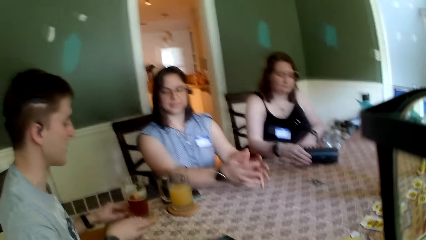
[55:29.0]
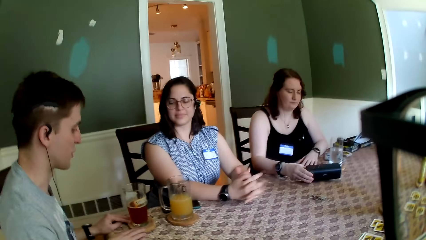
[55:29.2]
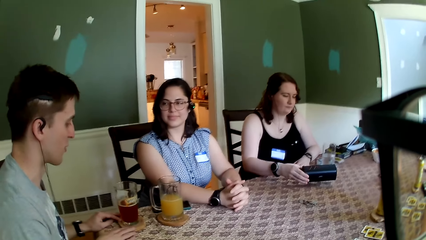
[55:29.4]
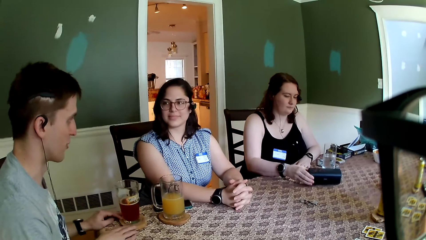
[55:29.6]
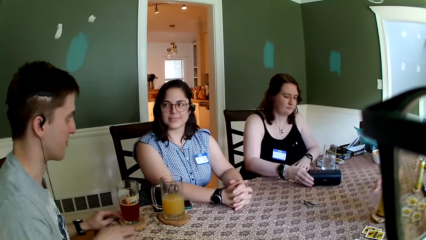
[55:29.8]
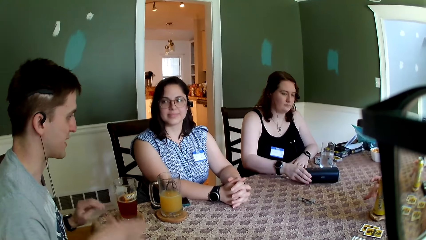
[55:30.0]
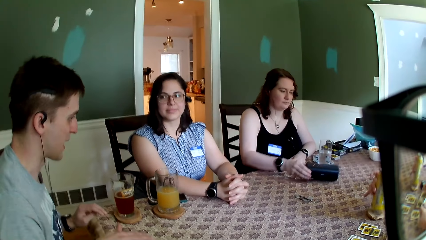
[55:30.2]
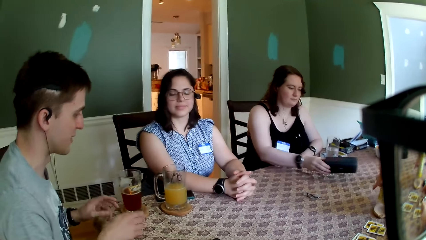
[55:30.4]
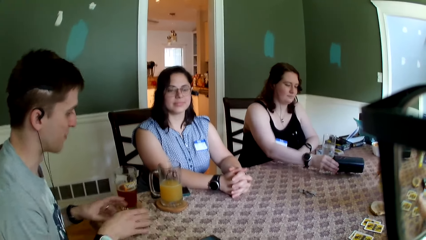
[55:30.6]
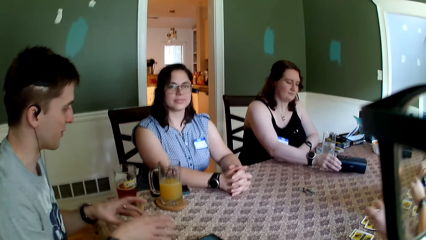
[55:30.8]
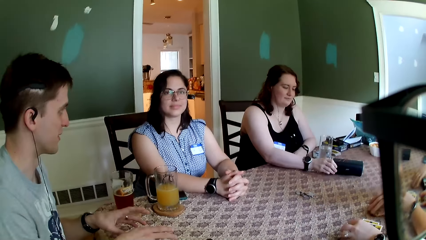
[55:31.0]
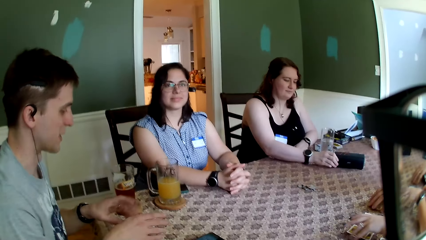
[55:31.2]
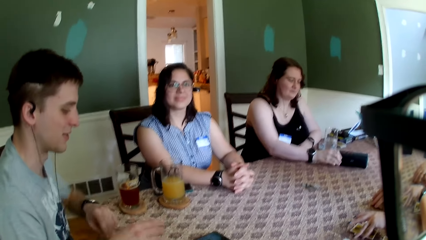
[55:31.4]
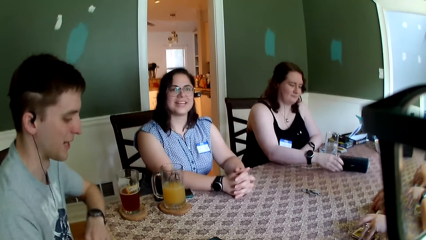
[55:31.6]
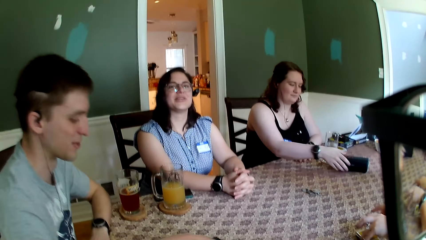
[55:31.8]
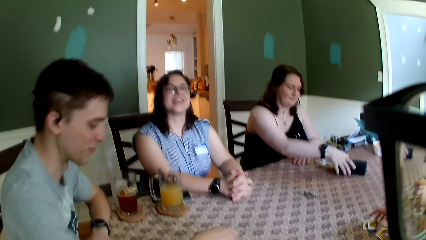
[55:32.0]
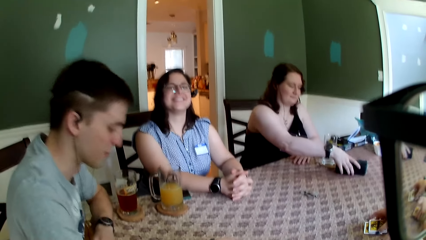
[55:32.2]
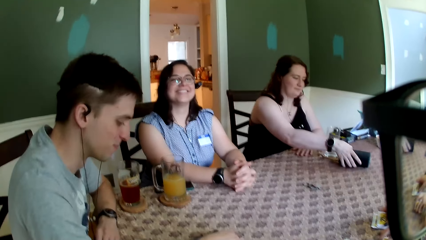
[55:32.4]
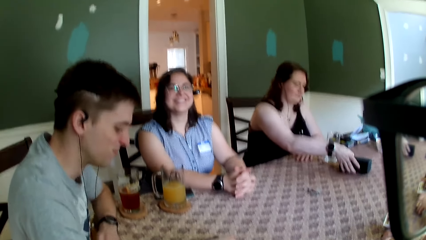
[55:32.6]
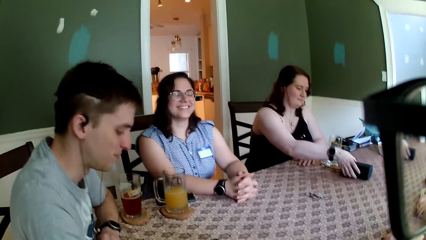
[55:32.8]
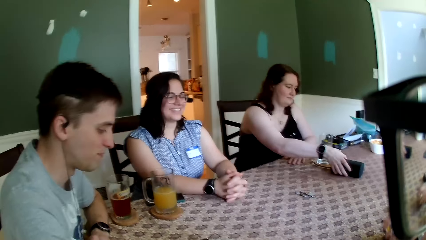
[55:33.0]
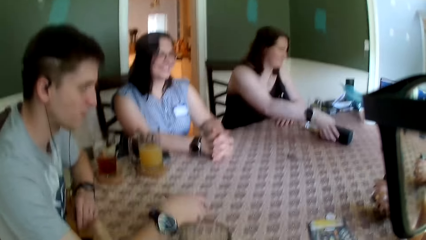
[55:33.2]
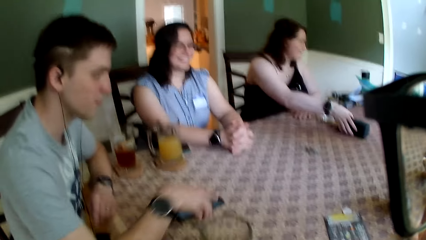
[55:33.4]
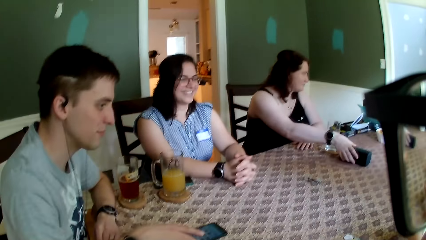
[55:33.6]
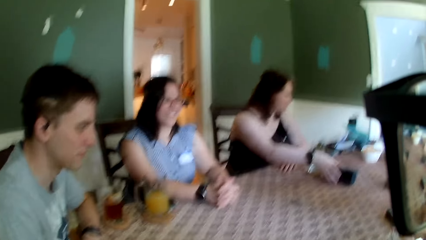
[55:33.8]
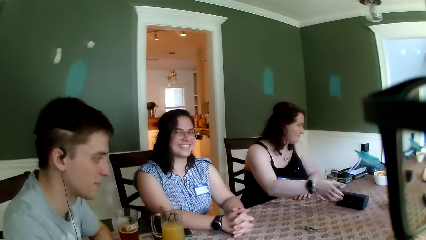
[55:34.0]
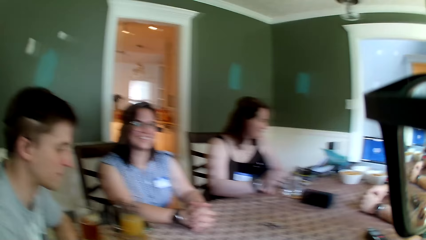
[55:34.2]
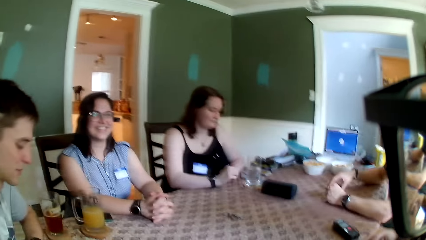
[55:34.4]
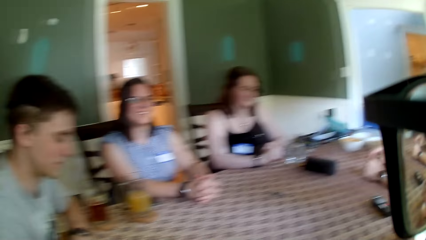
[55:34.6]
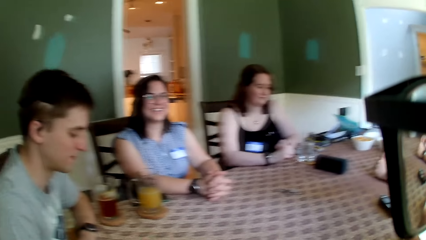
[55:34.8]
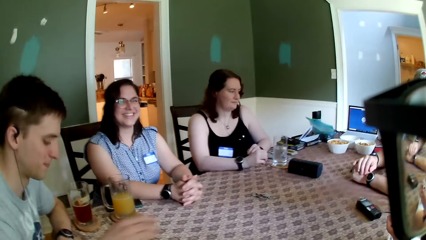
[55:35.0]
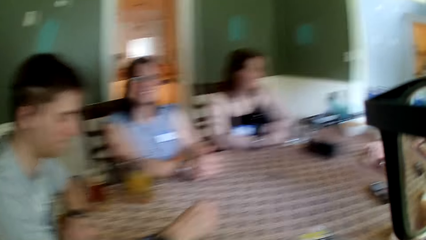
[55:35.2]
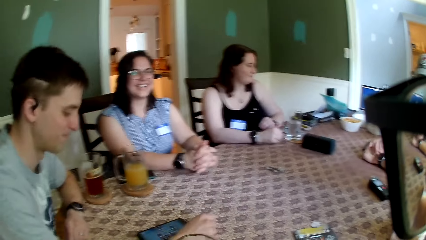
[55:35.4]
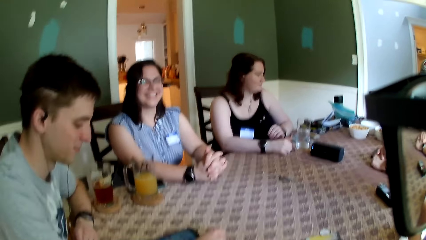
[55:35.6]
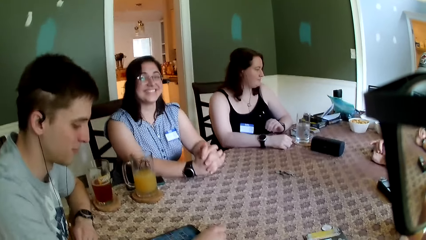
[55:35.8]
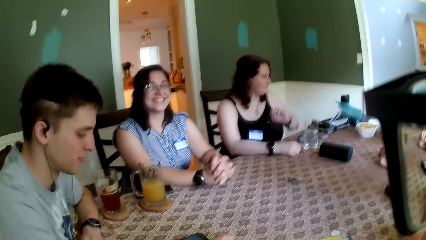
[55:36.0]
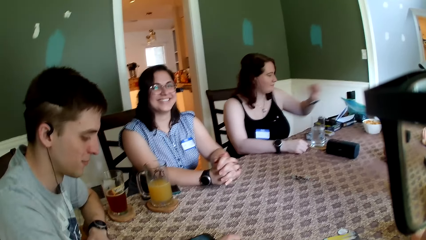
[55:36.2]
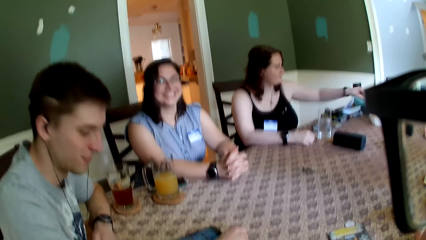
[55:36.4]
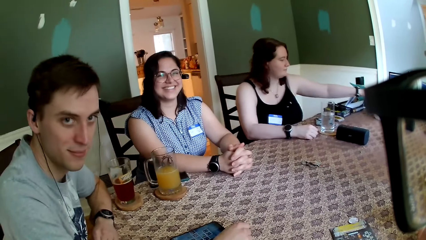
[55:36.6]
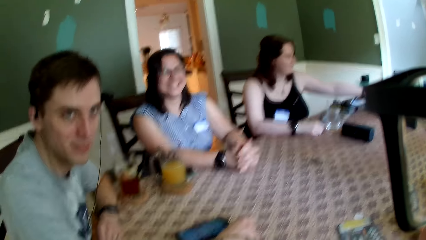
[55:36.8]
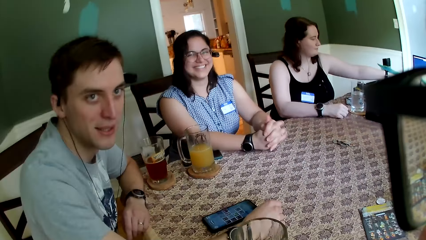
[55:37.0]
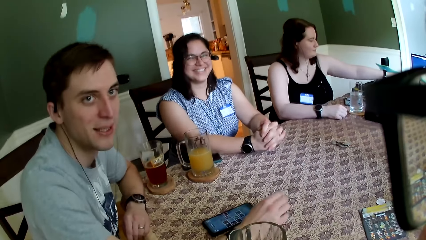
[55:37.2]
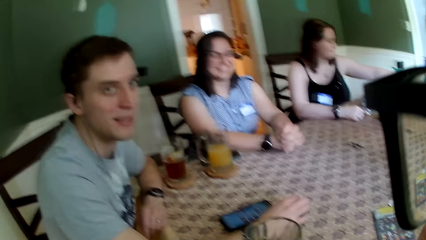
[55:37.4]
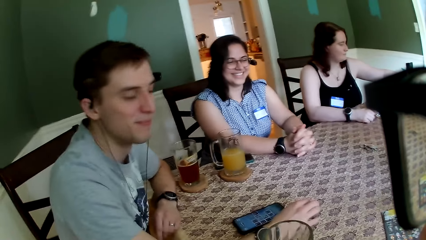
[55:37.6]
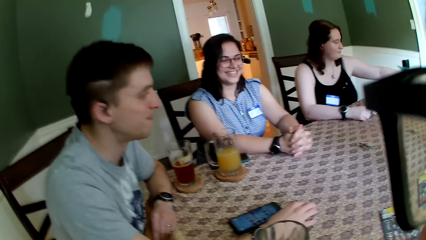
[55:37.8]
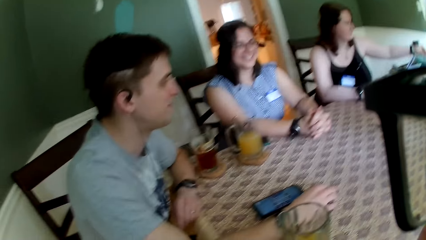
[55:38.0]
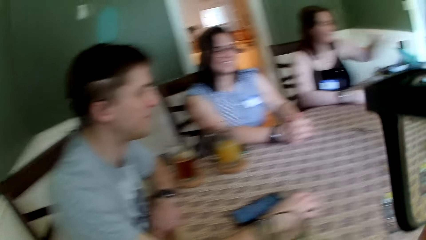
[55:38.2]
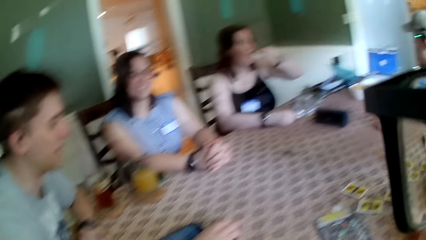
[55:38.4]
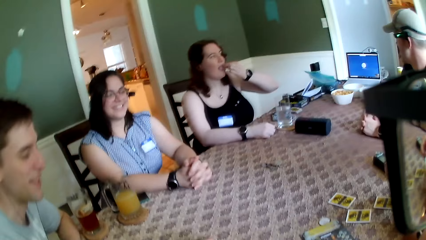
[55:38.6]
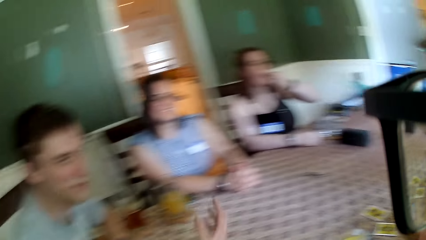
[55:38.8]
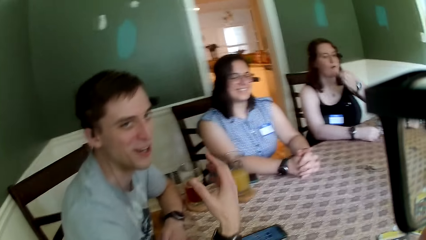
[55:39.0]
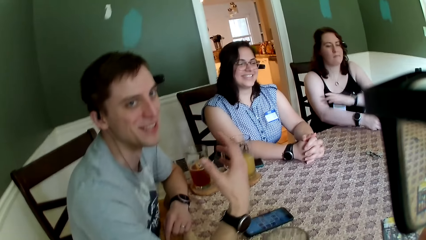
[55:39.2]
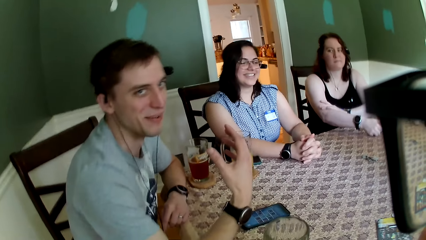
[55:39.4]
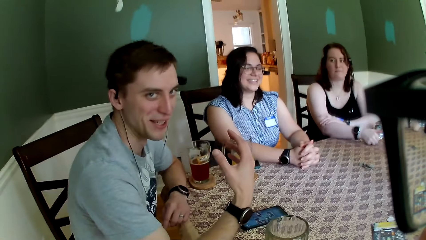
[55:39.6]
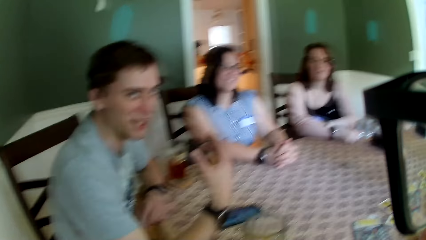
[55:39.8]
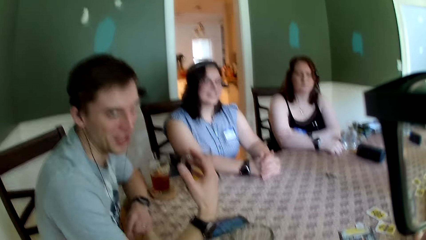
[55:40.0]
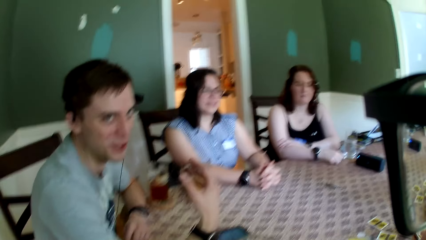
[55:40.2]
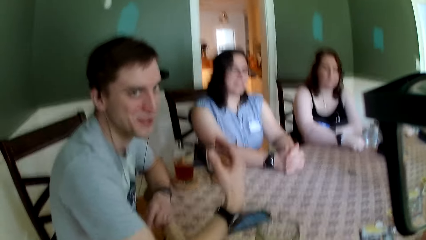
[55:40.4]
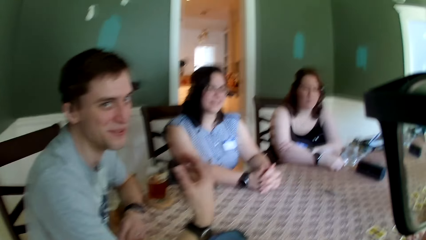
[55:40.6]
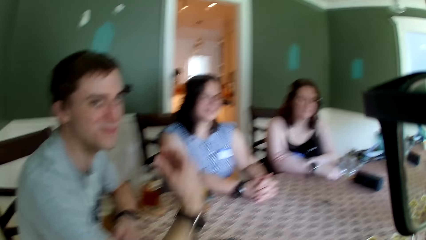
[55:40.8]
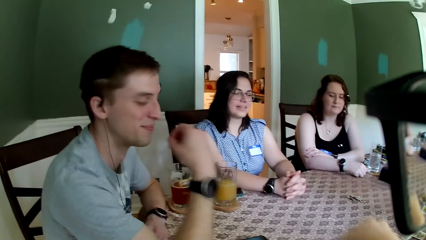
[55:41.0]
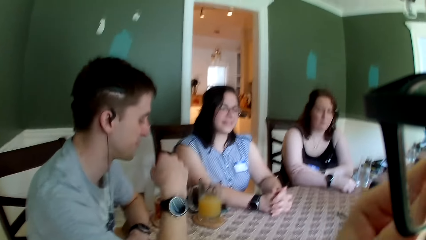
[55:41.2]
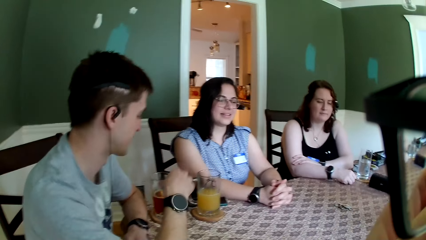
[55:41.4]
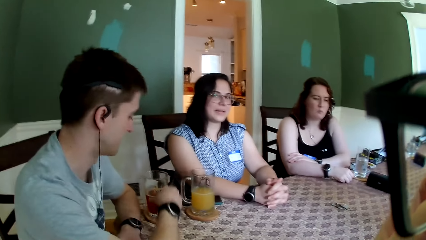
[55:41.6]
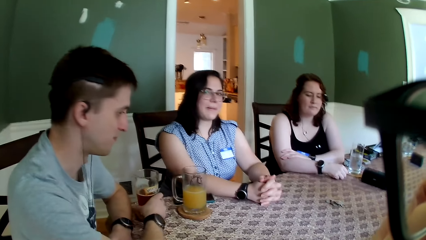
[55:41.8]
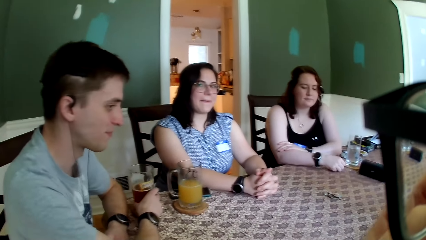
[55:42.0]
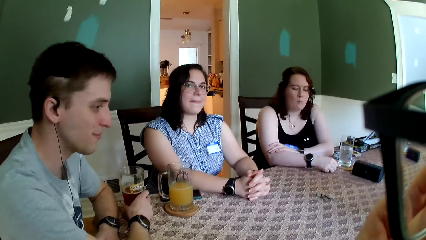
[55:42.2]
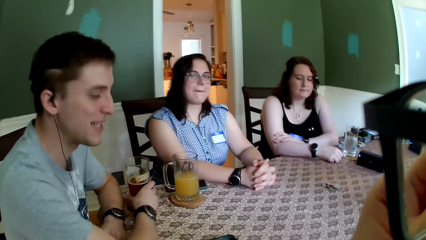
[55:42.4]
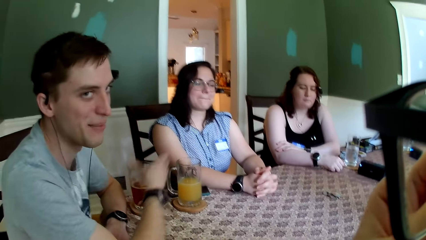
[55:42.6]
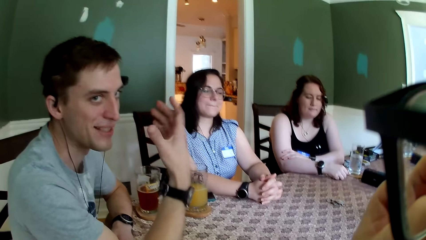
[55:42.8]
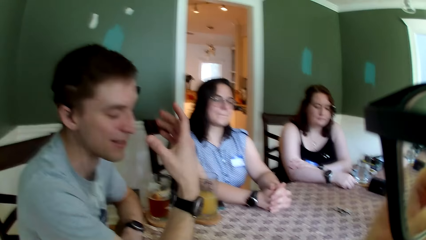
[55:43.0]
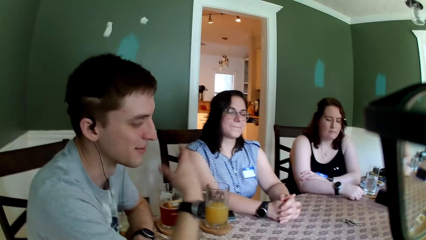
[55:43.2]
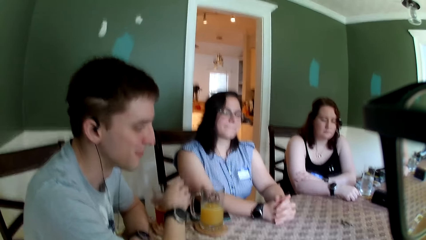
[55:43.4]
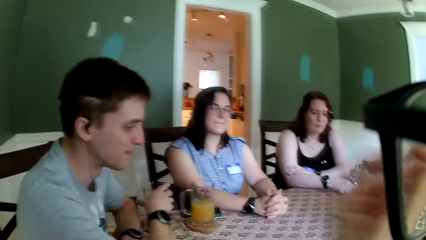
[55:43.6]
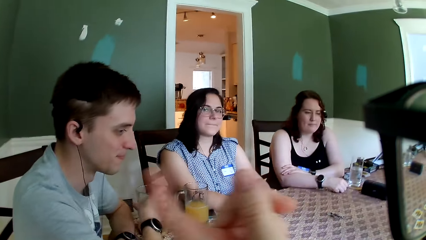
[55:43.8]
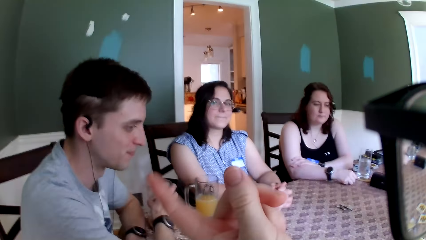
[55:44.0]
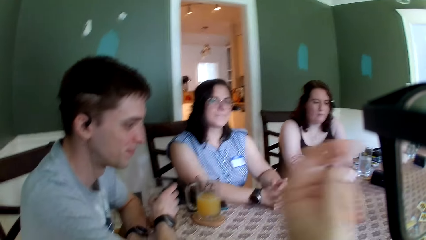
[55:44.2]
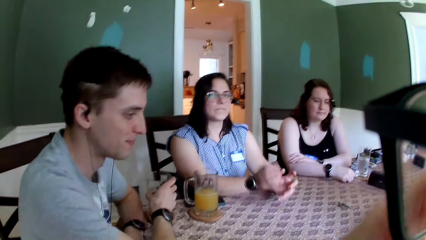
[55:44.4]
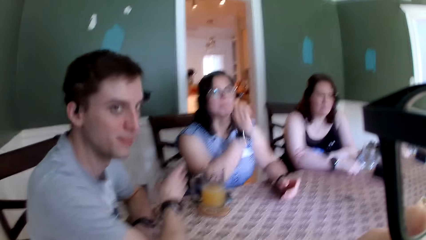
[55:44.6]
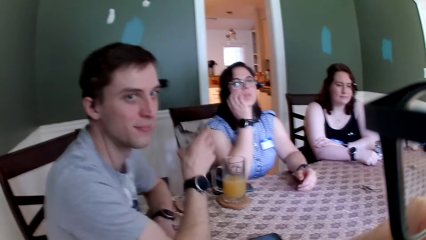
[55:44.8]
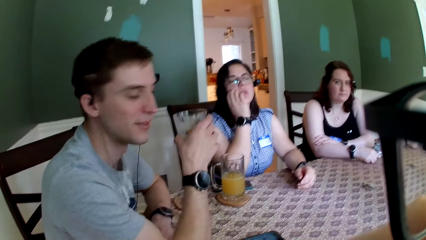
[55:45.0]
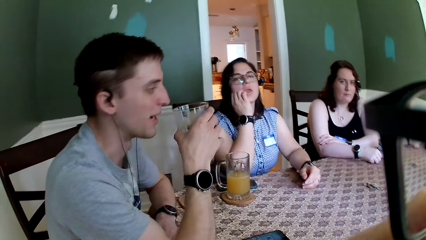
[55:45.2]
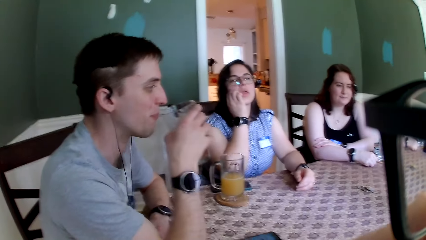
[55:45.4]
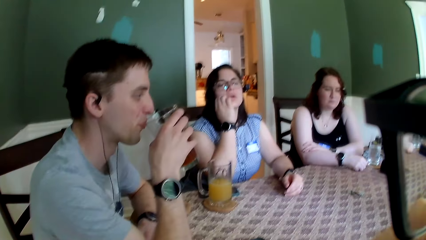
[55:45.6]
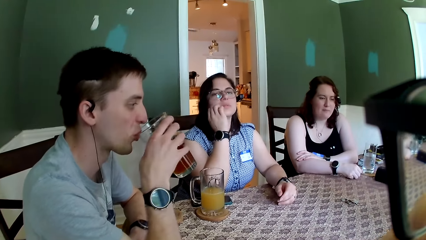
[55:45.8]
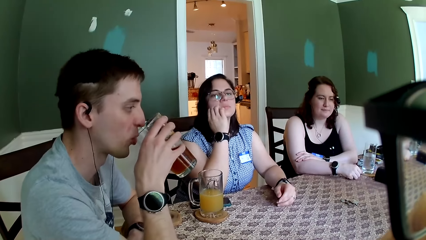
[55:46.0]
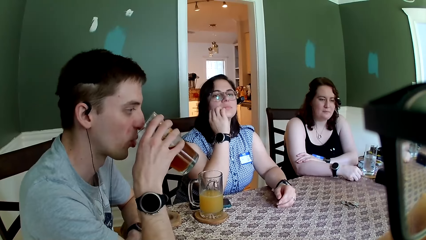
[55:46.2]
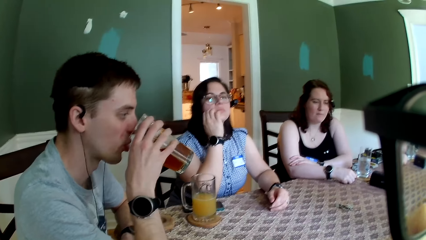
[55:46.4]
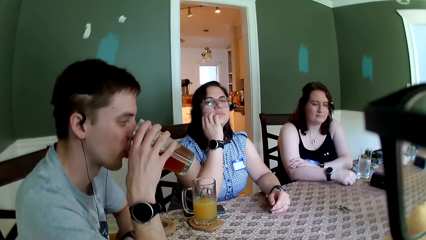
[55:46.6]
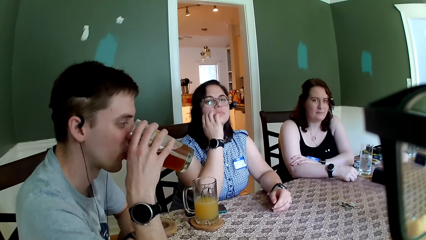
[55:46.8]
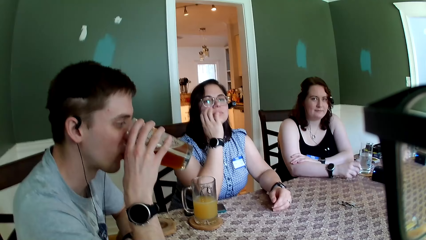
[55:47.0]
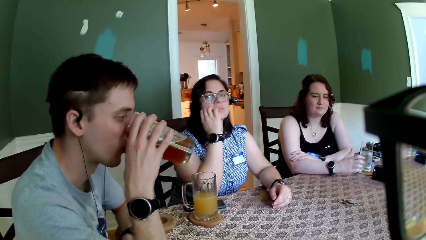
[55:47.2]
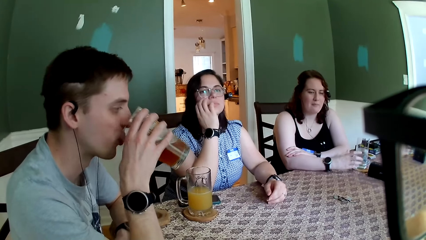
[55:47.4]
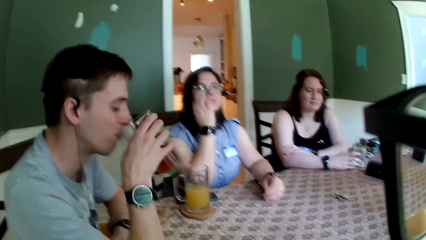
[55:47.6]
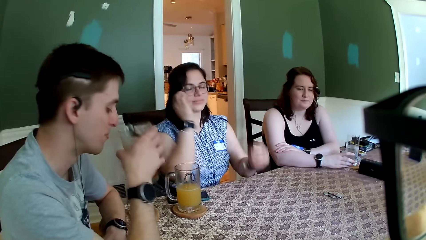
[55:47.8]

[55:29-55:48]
The camera wearer speaks to the group of people at the table. A man picks up the can drink from the coaster with his right hand. A lady holds something. A woman drops the speaker with her right hand and packs the role cards on the table together with her hands. Another woman interacts with the camera wearer. The first woman picks up some chips from a snack bowl with her left hand. Another man talks with the group. The first woman eats the chips in her left hand. The other man interacts with the camera wearer. The camera wearer looks around. The other man touches the glass of juice on the table with his right hand and picks up the glass of juice from the coaster with his right hand. The other woman touches her face with her right hand. The other man drinks juice from the glass of juice in his right hand.
